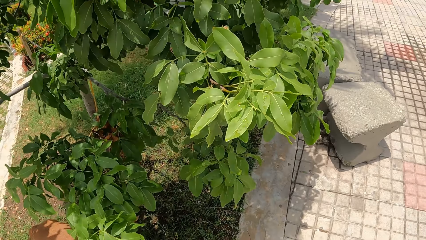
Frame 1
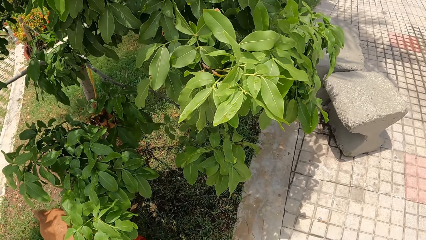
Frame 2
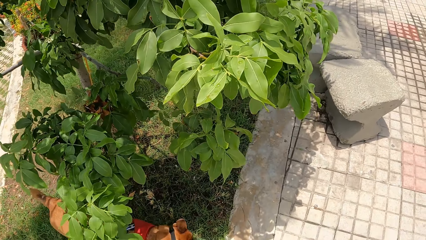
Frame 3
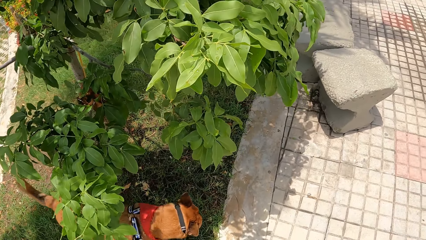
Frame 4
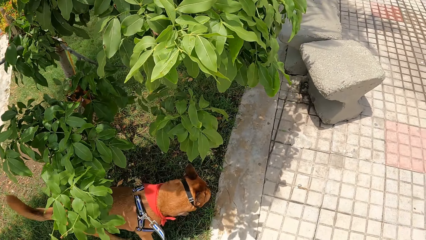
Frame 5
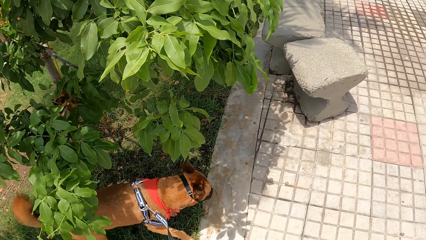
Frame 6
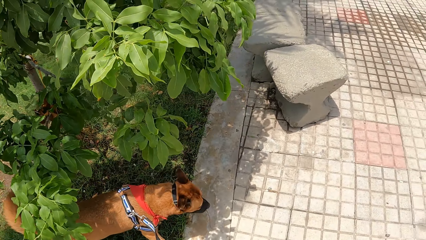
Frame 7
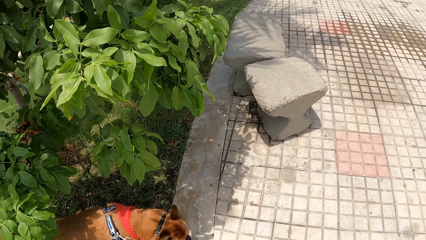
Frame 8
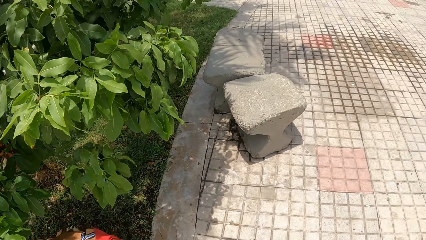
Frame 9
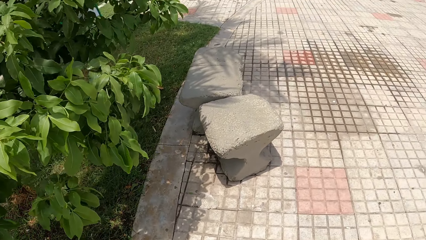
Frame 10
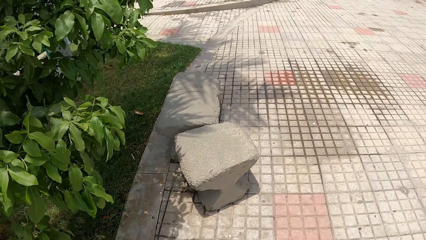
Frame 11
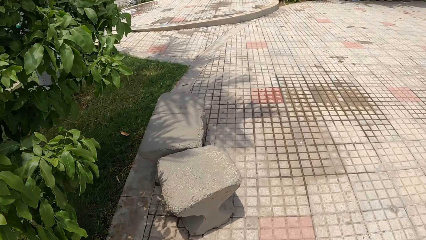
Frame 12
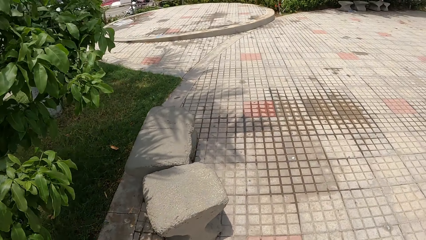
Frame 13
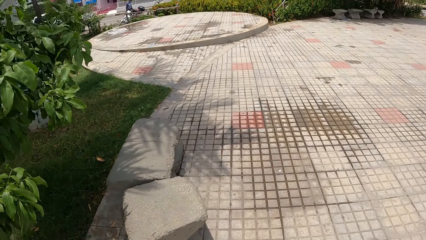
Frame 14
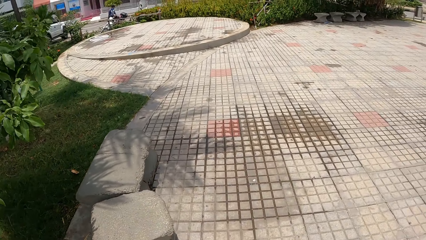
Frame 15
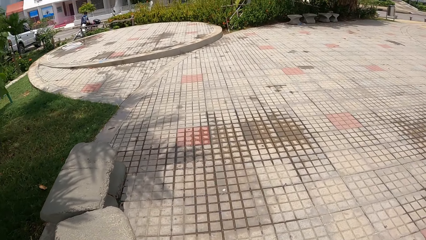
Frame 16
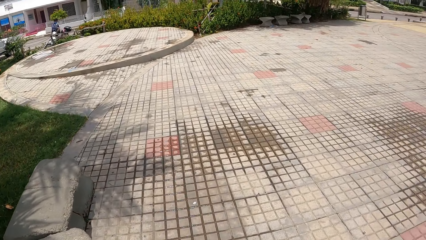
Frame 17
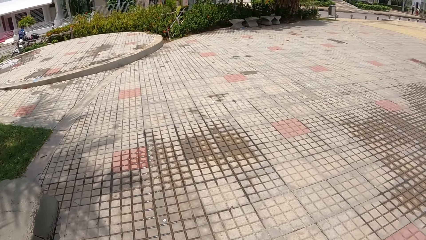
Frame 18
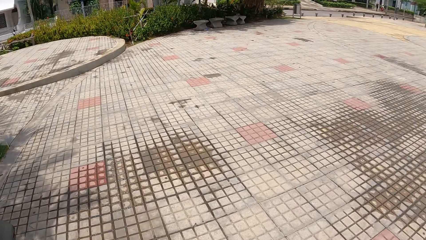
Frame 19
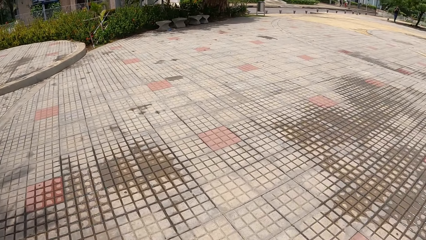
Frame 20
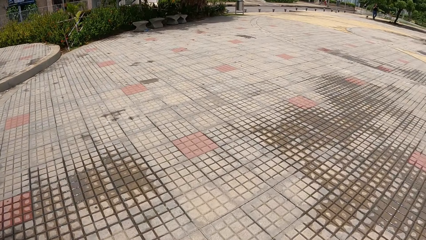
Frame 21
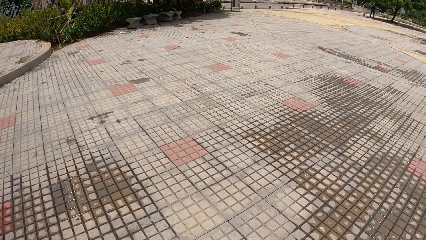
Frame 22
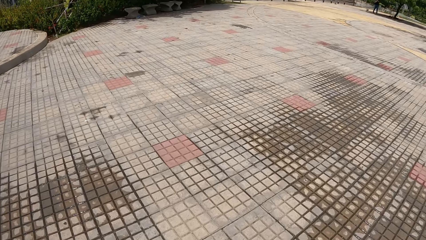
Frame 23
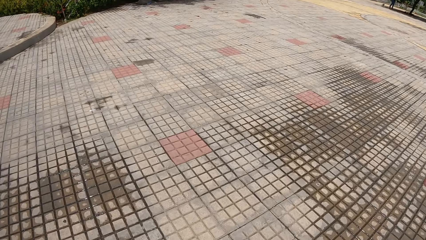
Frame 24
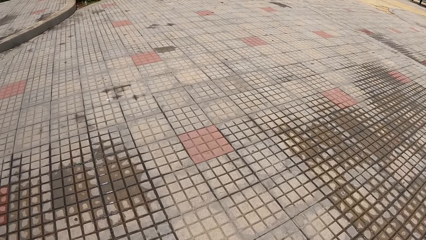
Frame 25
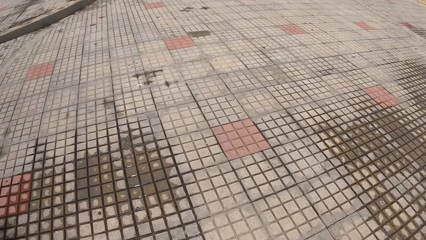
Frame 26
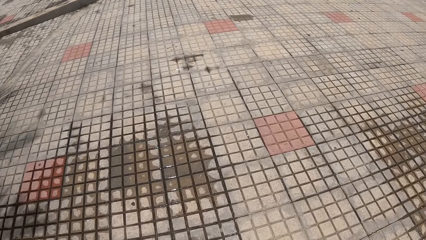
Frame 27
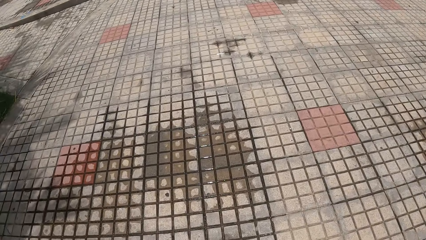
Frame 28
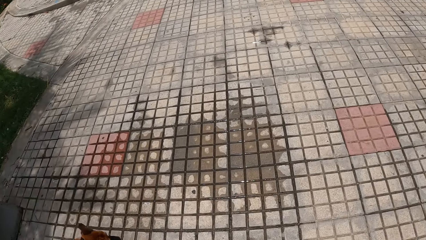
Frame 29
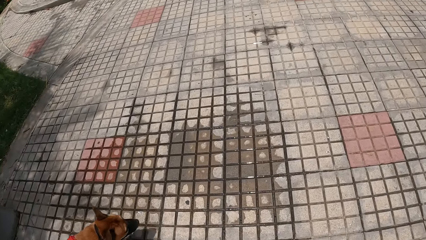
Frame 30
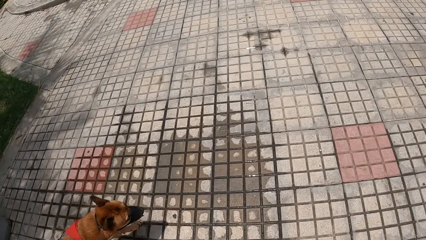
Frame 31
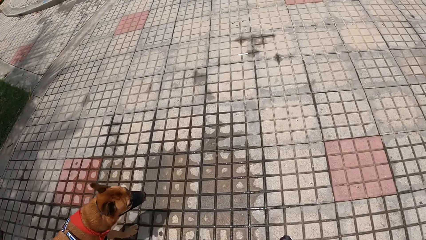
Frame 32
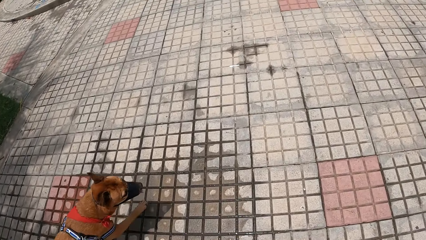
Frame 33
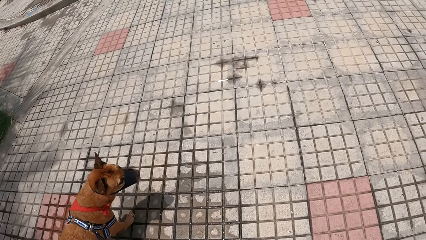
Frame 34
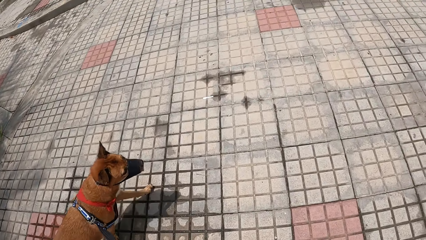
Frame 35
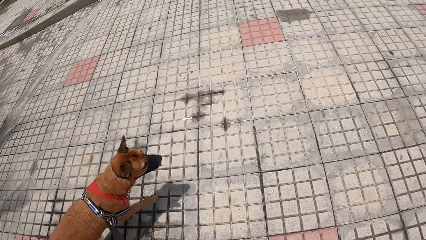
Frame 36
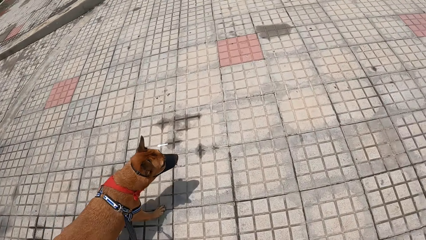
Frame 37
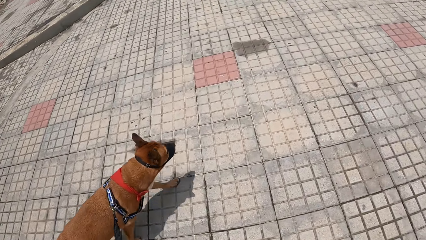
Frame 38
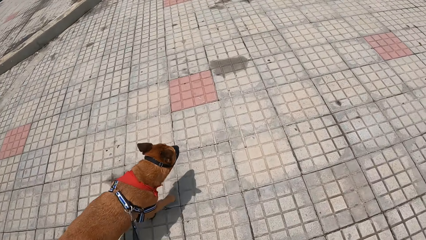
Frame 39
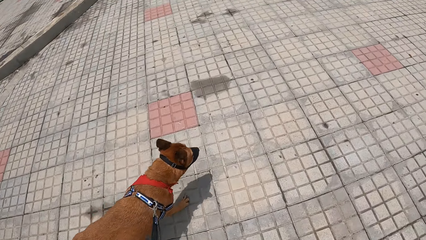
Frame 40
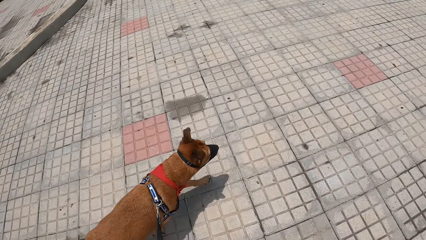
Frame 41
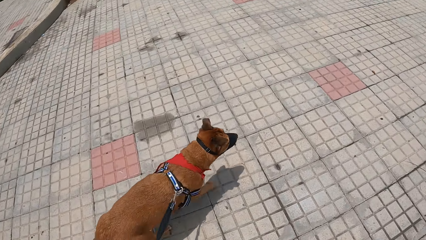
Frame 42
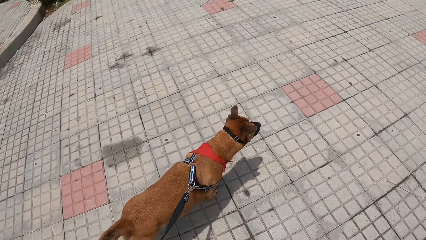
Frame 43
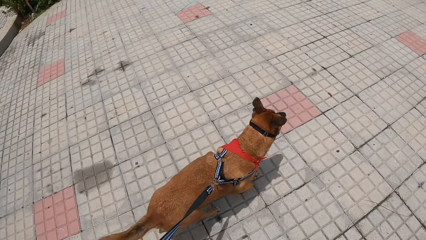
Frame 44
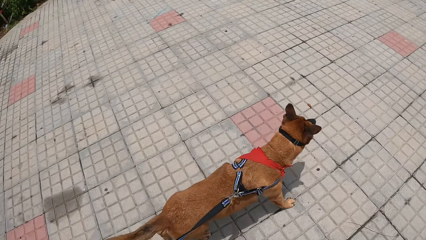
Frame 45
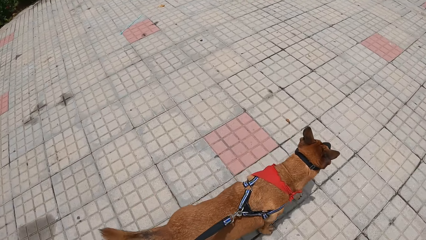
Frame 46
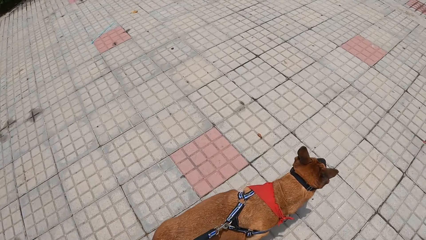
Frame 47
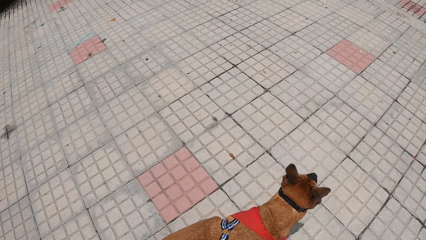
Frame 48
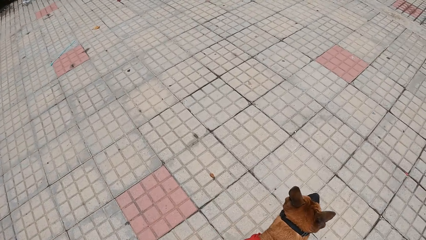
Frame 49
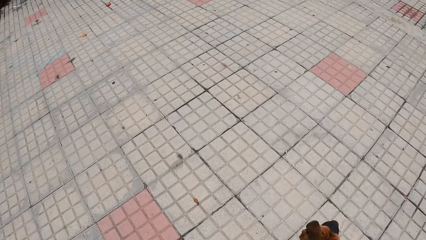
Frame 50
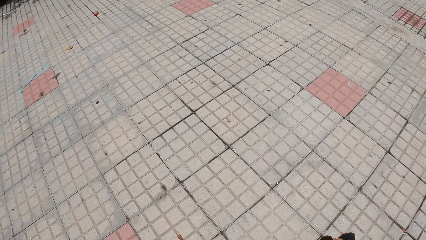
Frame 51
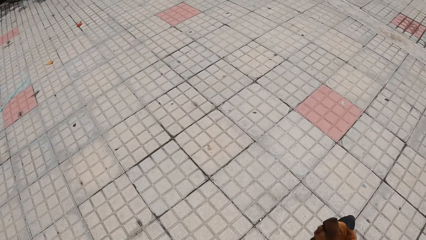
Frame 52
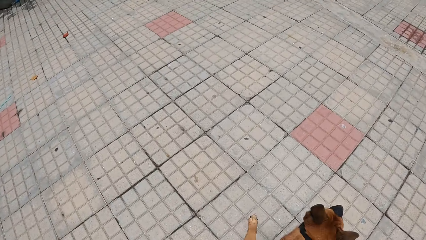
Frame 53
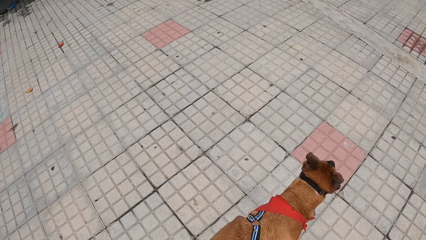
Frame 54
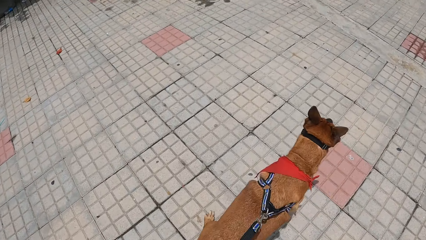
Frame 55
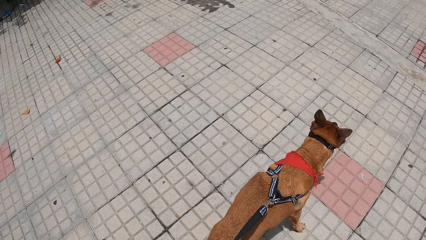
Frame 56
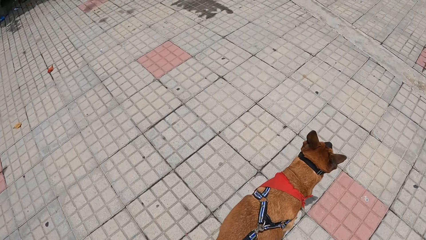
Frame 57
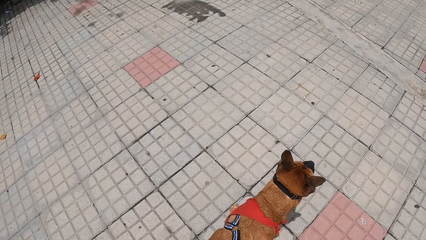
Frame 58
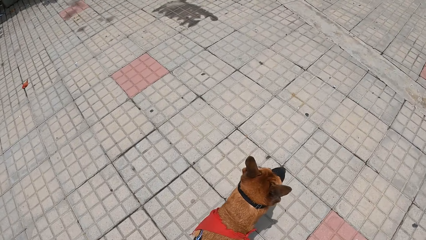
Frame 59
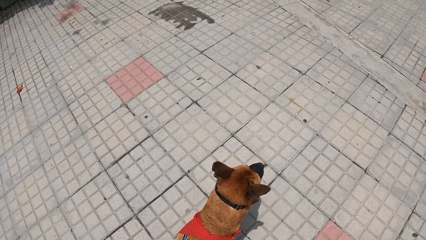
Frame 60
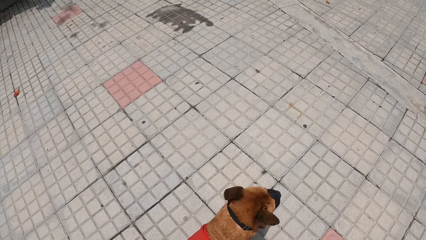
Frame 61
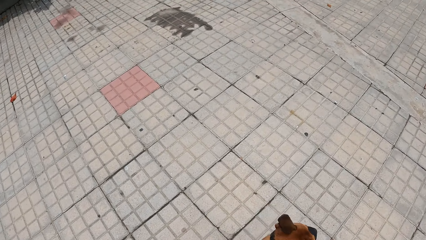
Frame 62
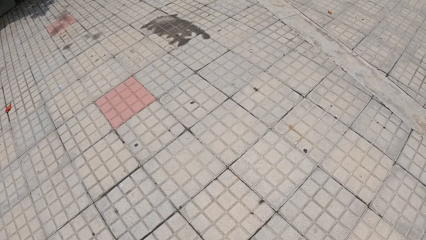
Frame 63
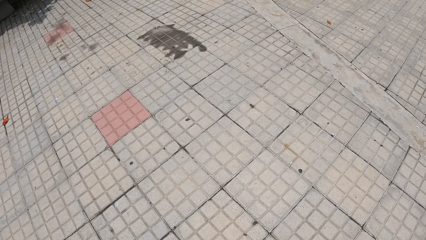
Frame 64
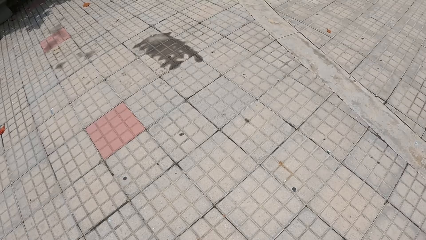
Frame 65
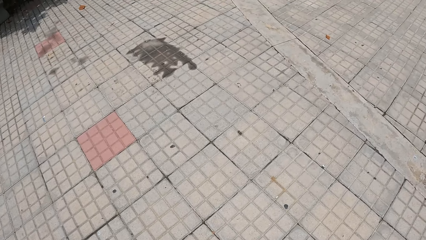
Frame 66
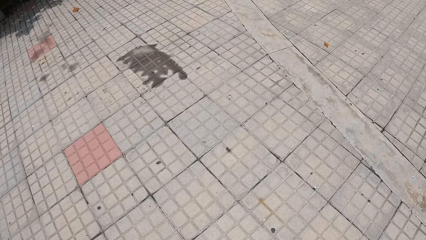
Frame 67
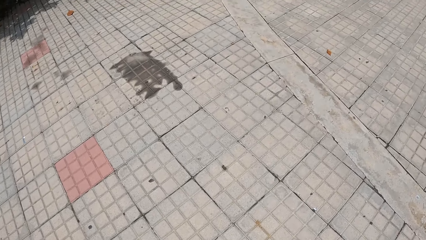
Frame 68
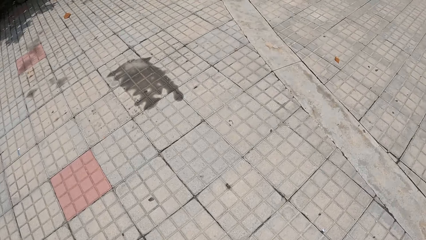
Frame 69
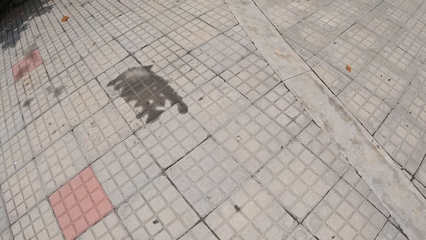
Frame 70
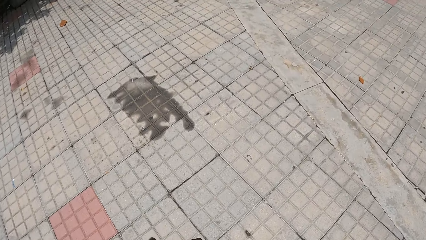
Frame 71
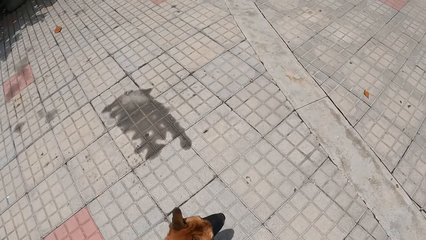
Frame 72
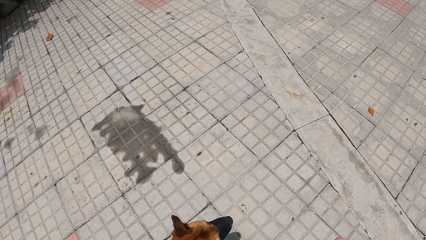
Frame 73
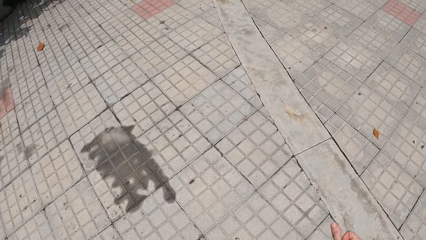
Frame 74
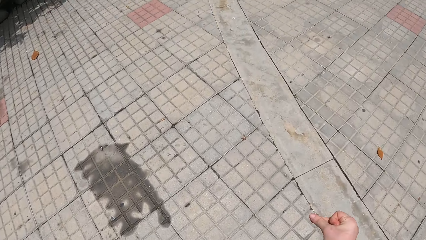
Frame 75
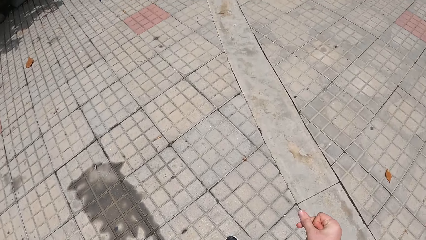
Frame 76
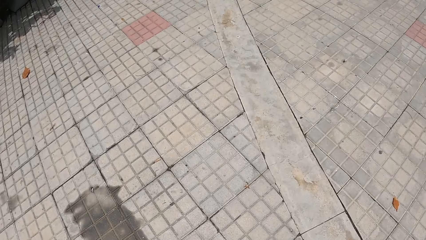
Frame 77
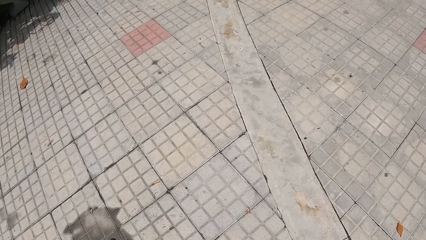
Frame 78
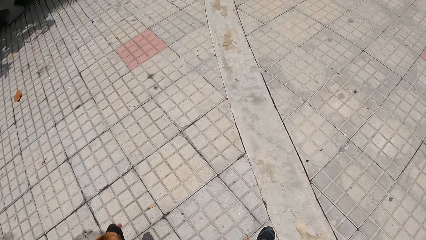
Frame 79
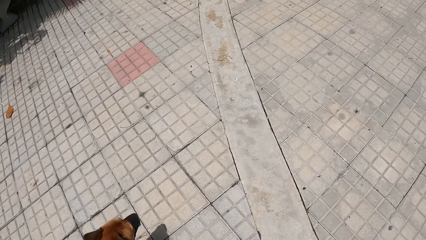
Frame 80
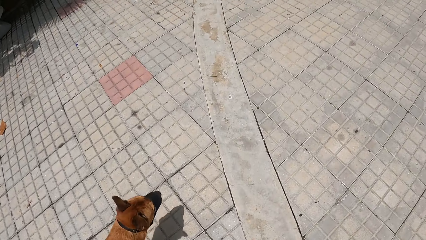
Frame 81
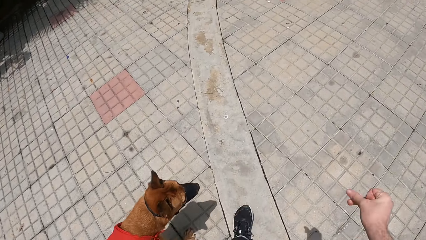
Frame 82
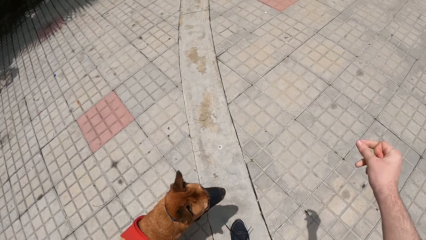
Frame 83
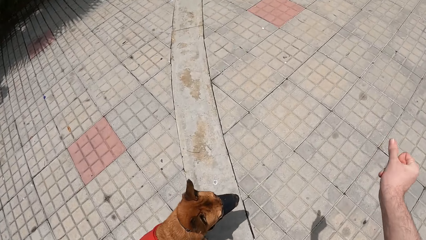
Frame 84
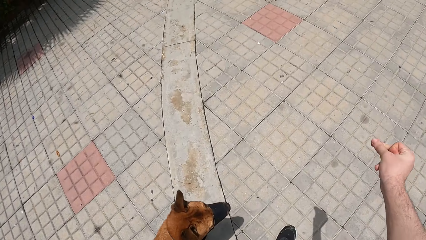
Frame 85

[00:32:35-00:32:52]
The camera wearer walks a dog in a park. They adjust a dog leash. They walk the dog in the park.
